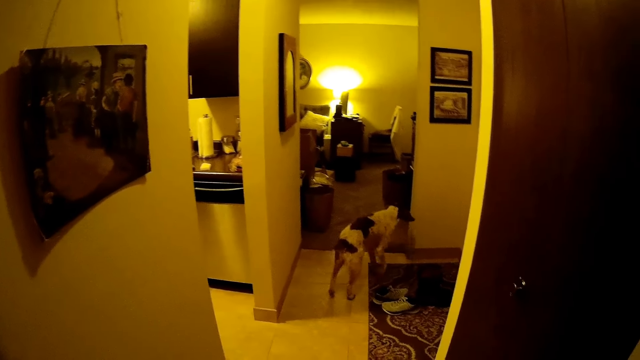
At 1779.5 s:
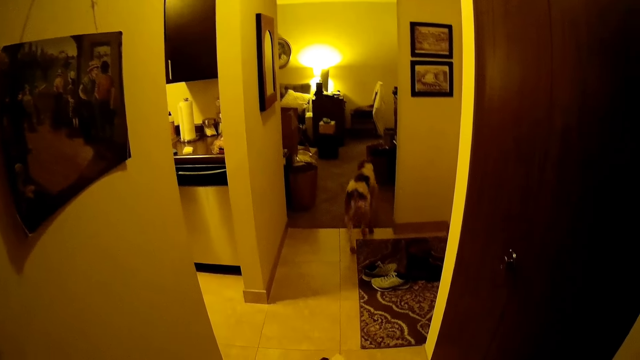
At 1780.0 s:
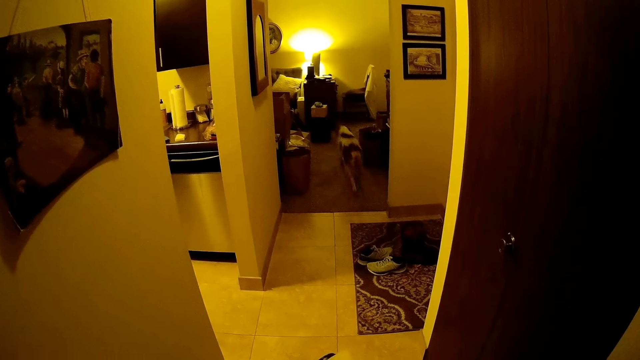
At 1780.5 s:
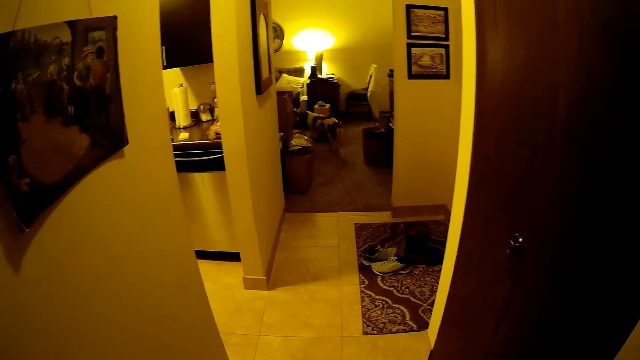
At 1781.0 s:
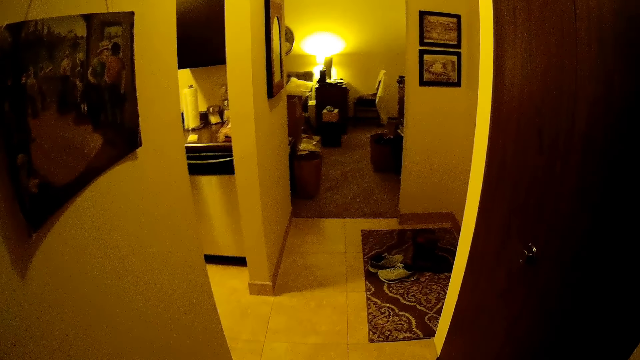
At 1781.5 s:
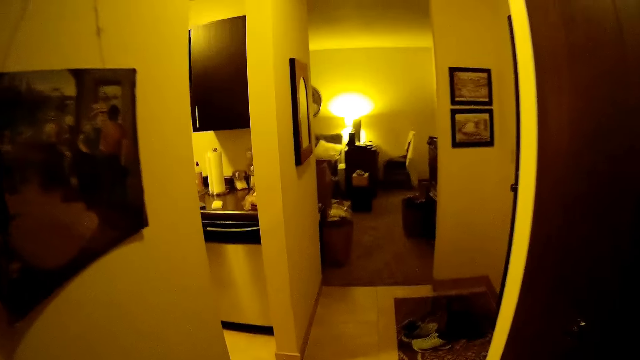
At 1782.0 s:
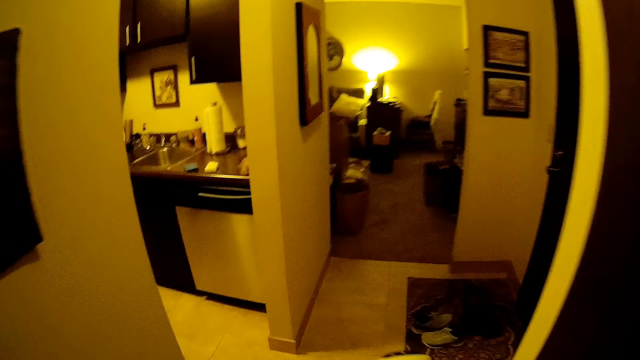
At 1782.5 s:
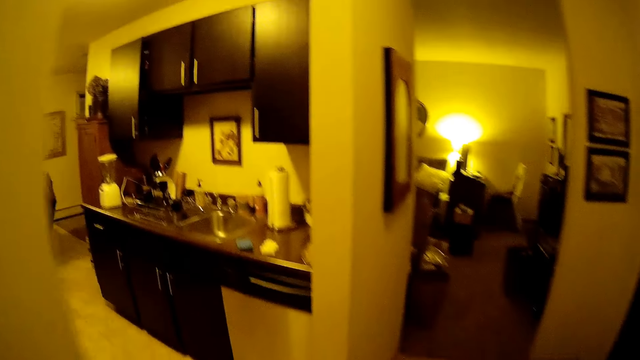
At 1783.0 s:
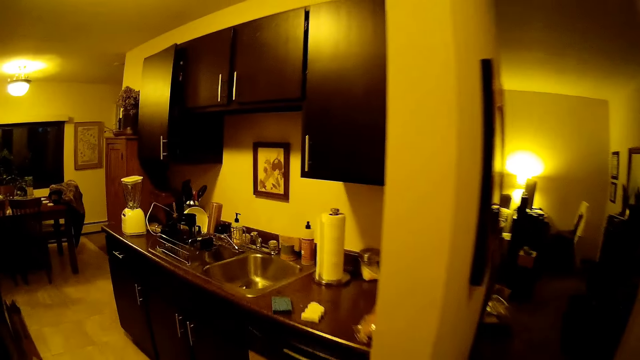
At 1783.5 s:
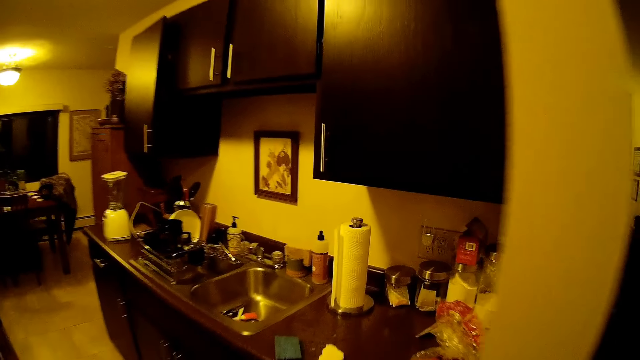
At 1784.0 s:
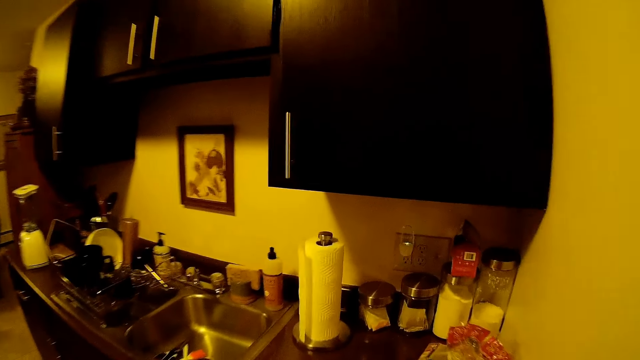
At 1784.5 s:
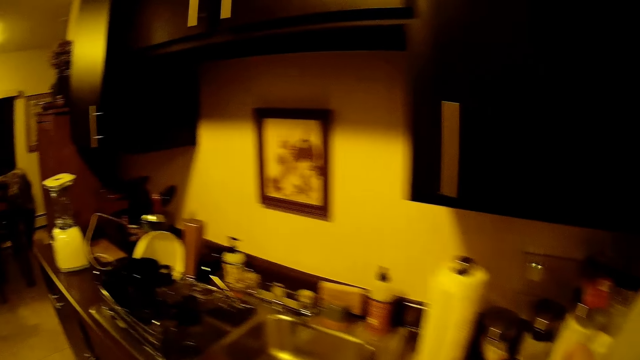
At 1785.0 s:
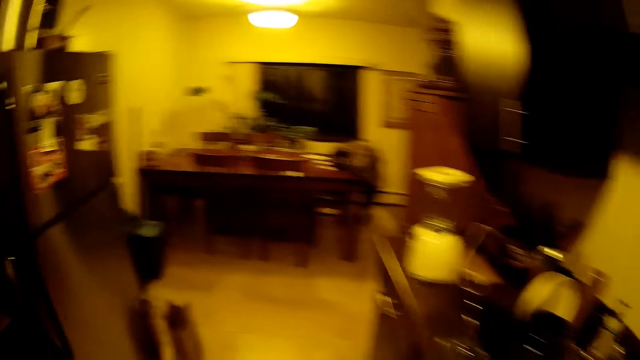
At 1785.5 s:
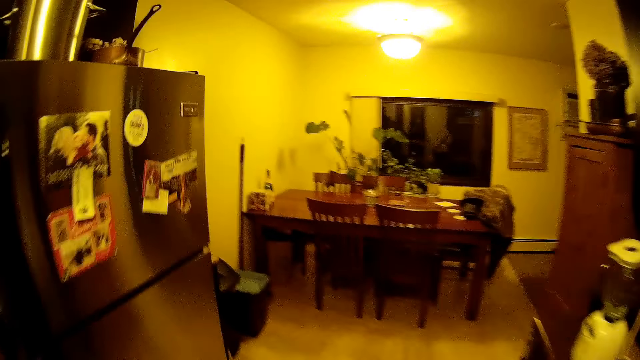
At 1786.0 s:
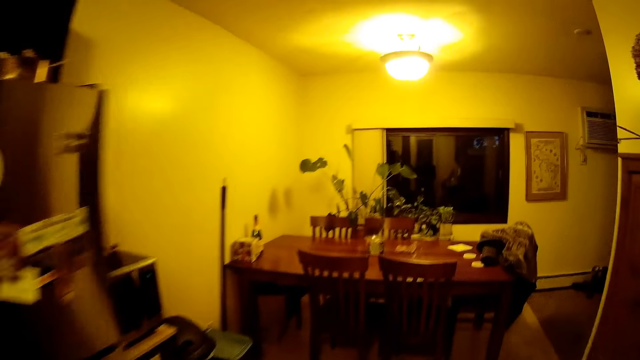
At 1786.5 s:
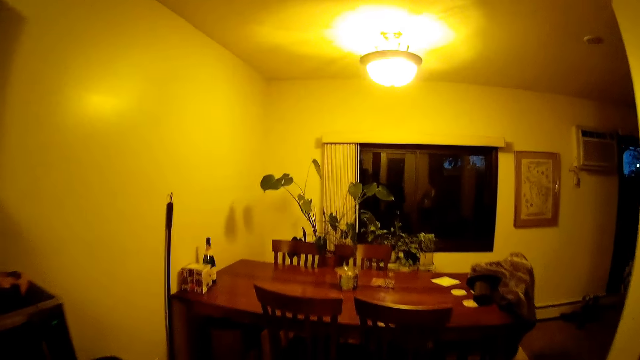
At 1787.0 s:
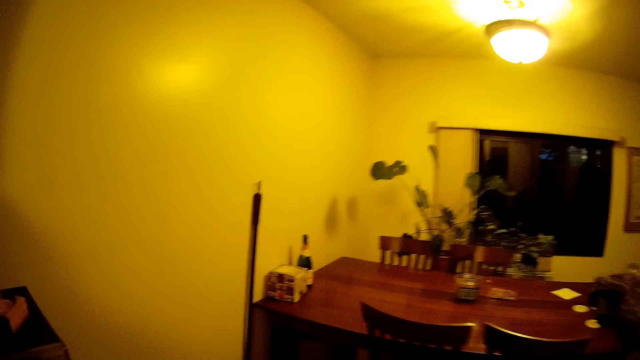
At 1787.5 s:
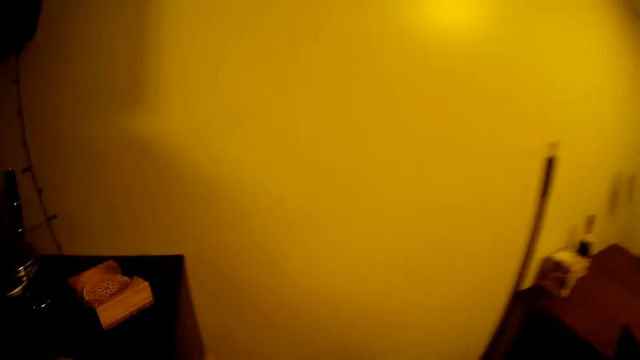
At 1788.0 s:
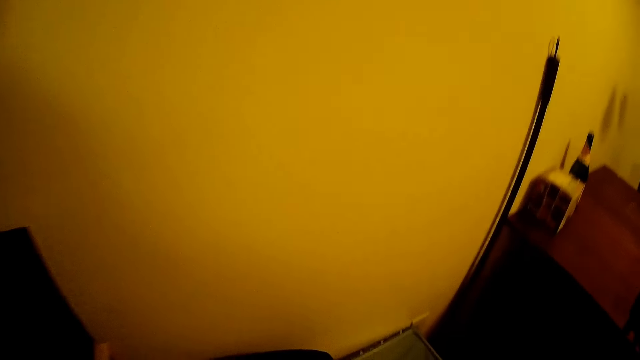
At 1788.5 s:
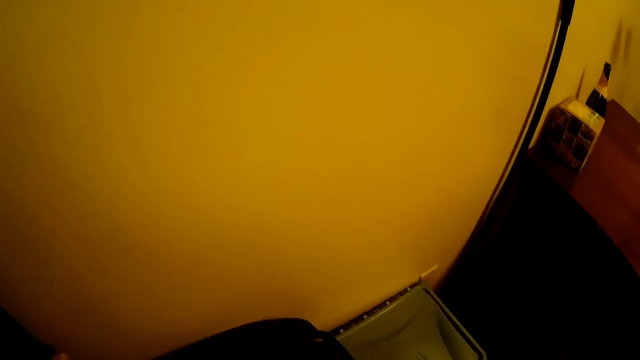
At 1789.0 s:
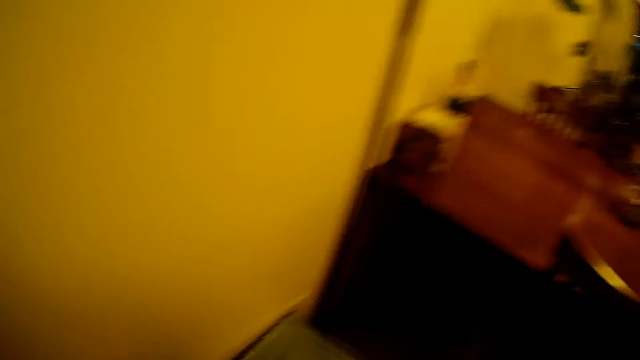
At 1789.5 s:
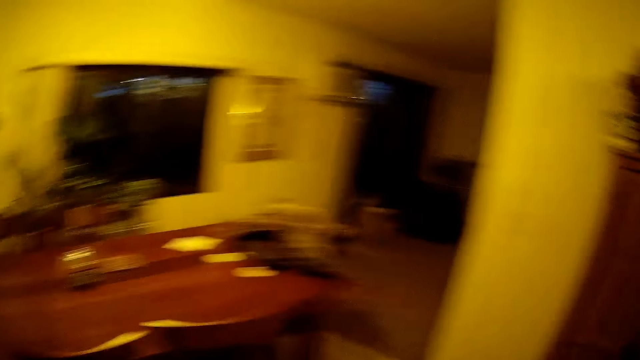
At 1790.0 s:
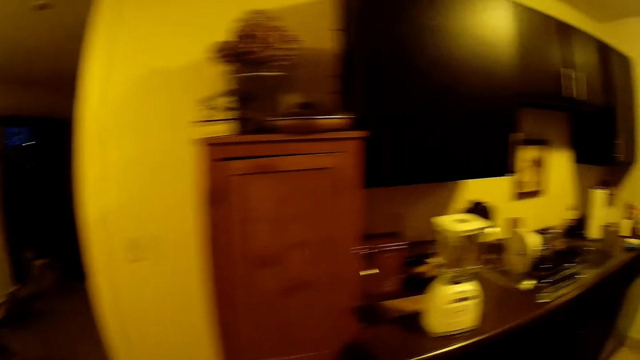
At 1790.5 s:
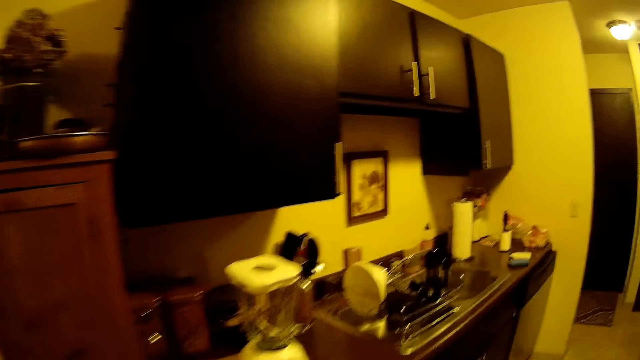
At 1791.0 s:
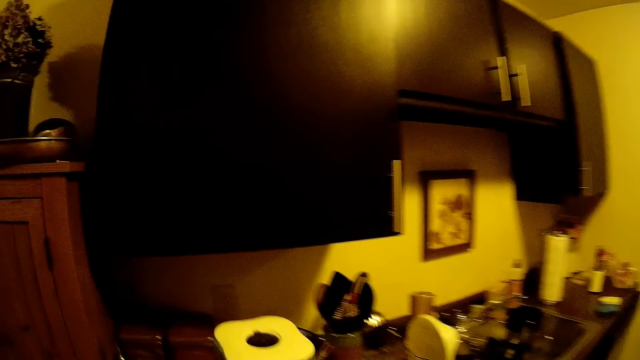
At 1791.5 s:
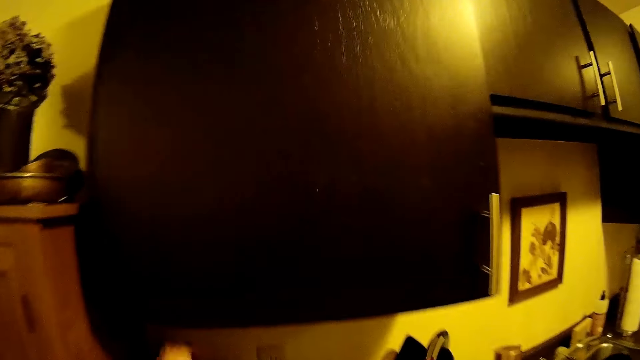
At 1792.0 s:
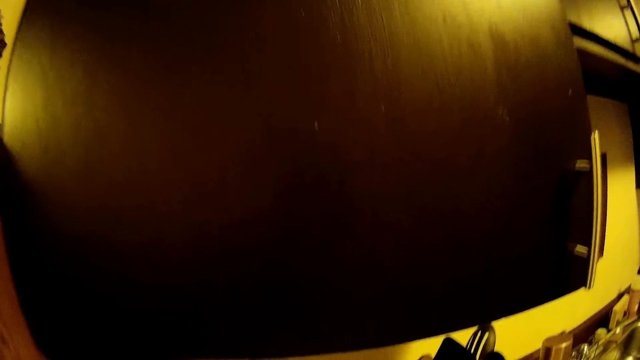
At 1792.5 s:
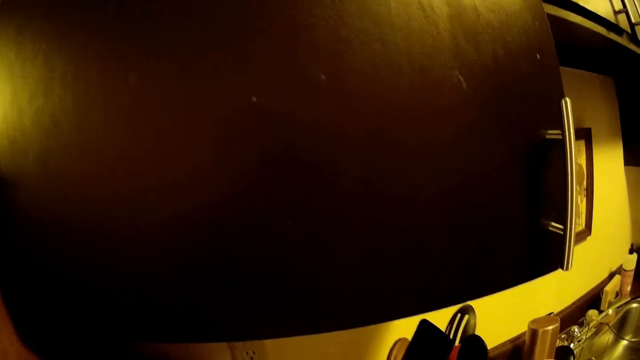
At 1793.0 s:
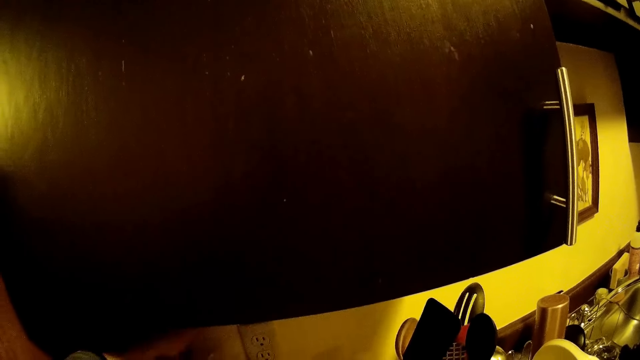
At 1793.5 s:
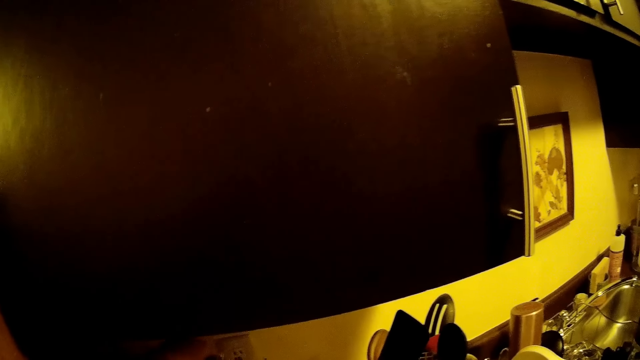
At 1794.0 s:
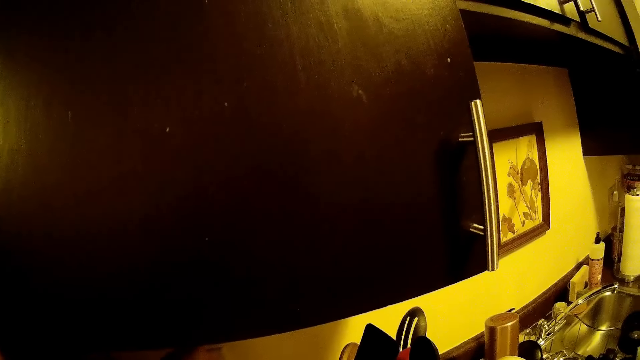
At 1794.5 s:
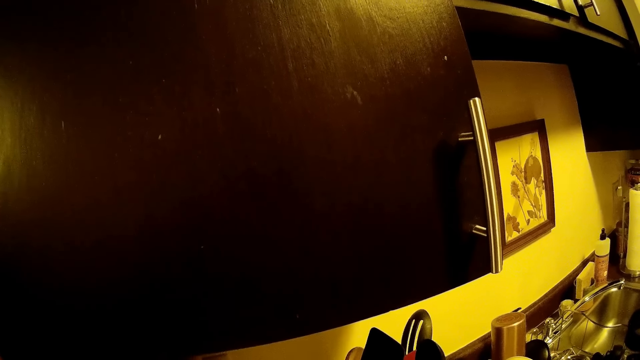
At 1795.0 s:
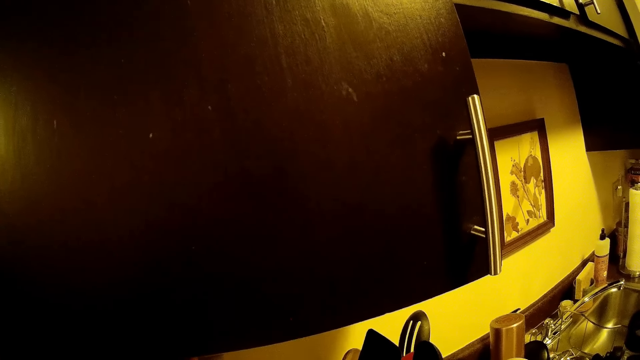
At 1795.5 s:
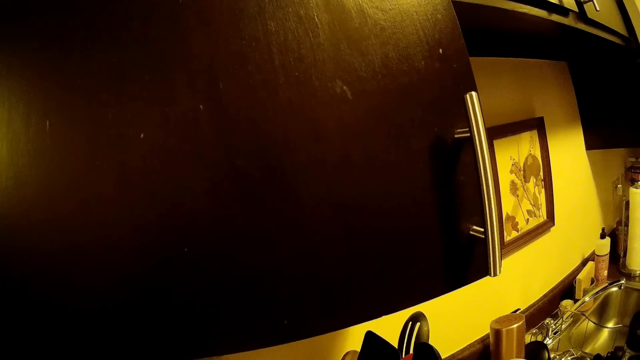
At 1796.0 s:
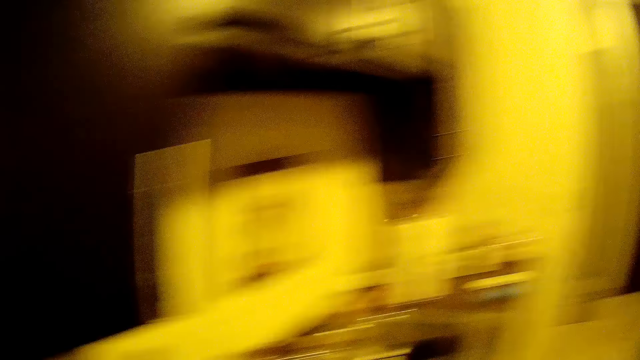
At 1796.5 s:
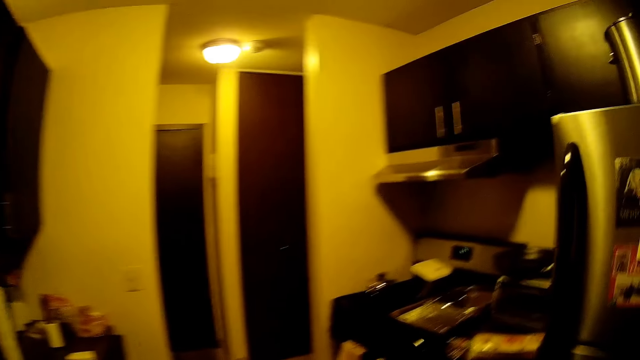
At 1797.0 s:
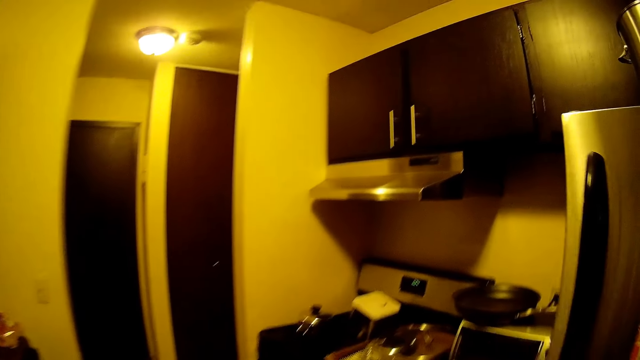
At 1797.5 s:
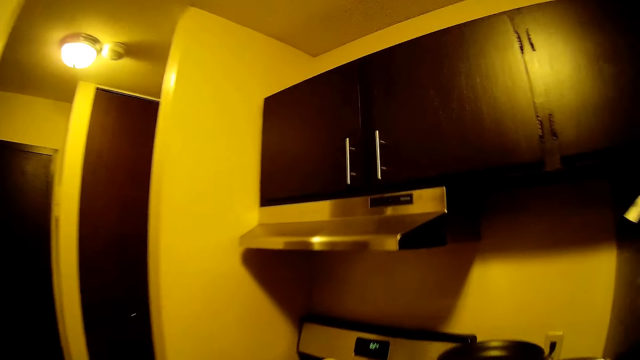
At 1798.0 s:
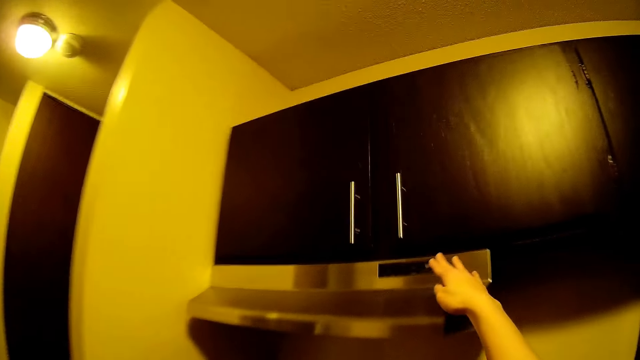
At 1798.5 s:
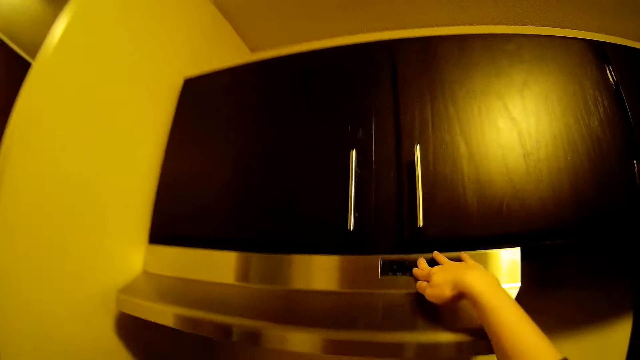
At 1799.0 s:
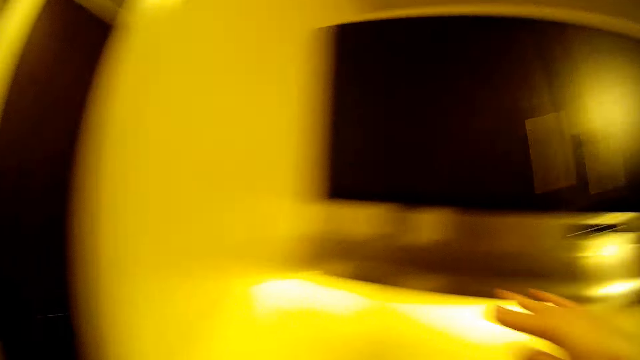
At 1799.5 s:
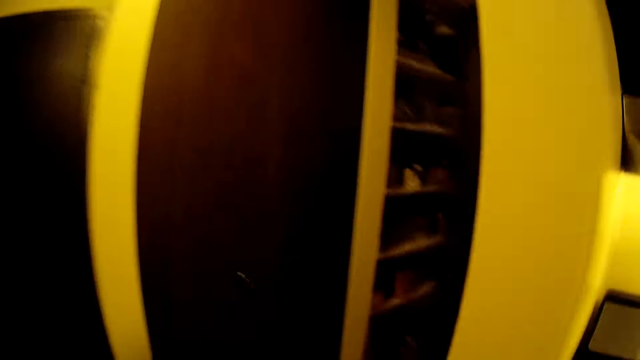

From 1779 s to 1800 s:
The dog walks into the bedroom. The camera wearer walks into the kitchen. She walks towards the waste bin. She picks up a plug from the countertop with her left hand. She connects the plug into a wall socket with her left hand. She presses a button on a cooker hood with her right hand. She walks around.
